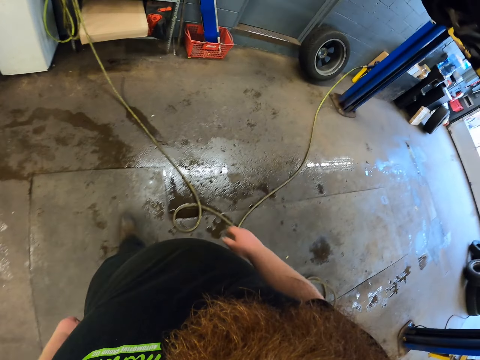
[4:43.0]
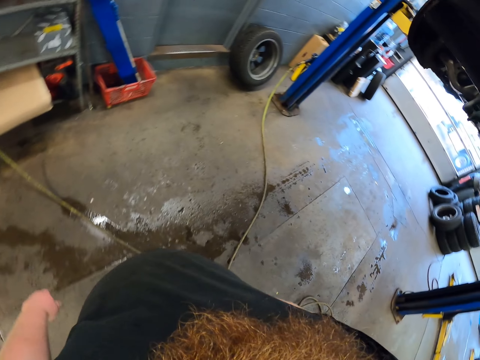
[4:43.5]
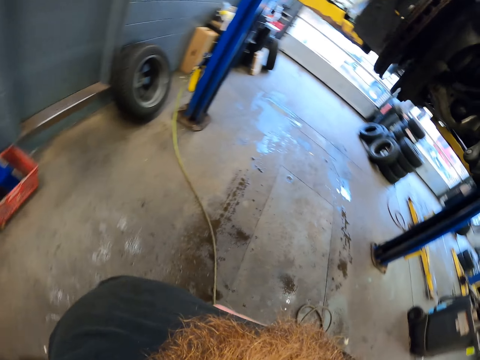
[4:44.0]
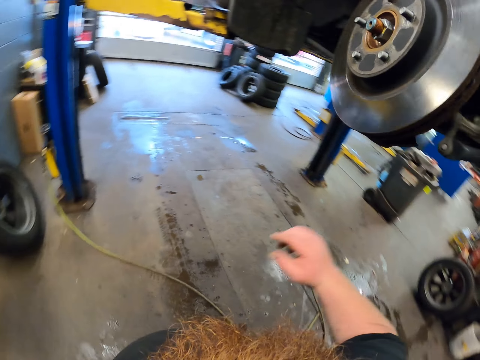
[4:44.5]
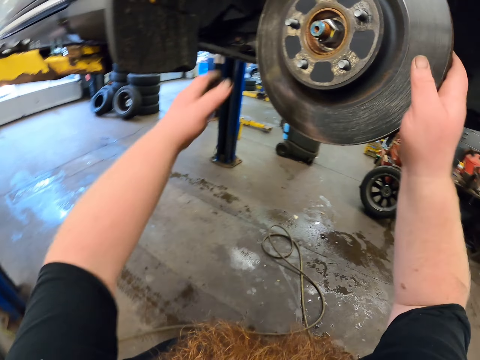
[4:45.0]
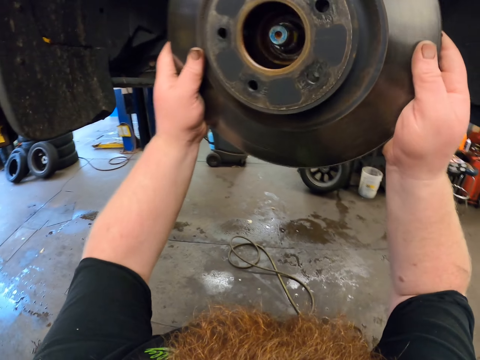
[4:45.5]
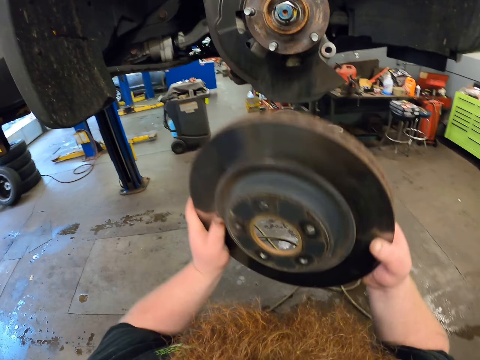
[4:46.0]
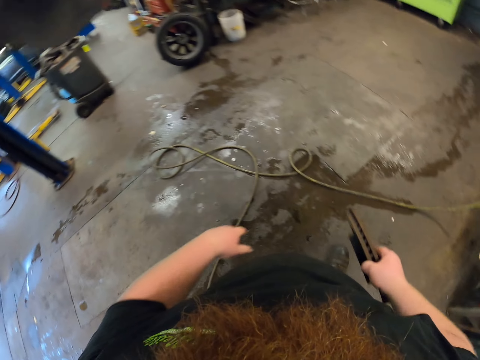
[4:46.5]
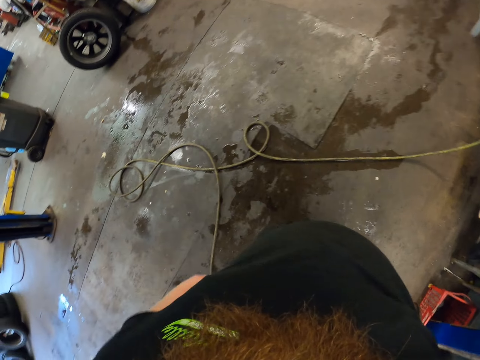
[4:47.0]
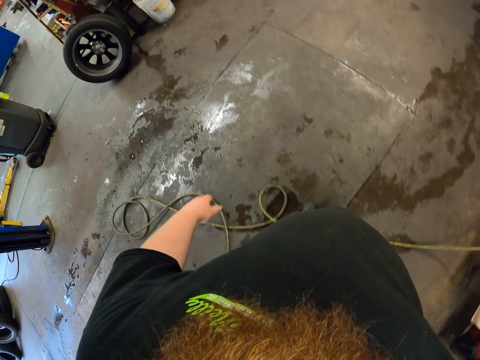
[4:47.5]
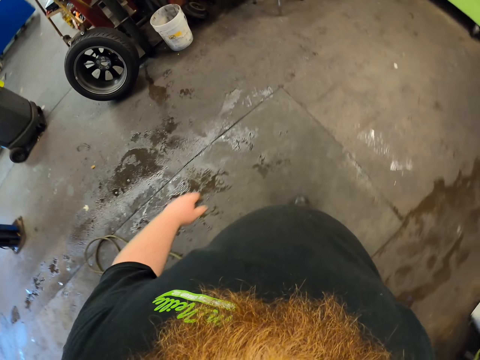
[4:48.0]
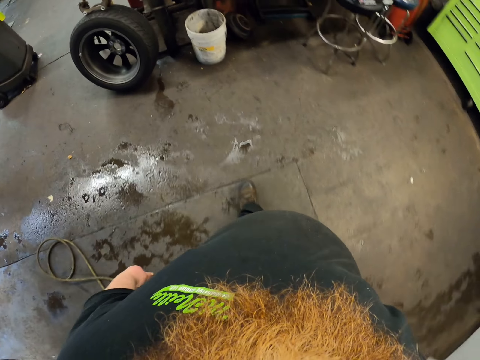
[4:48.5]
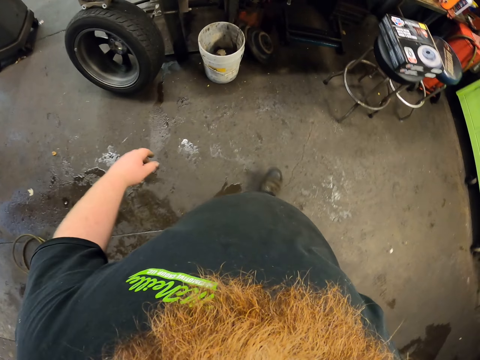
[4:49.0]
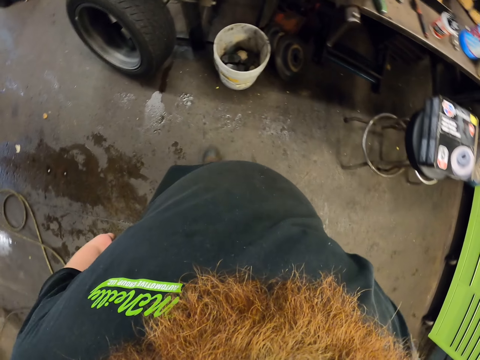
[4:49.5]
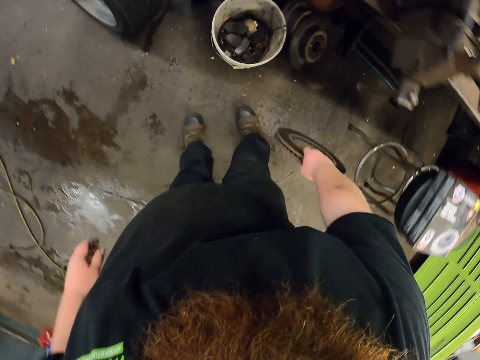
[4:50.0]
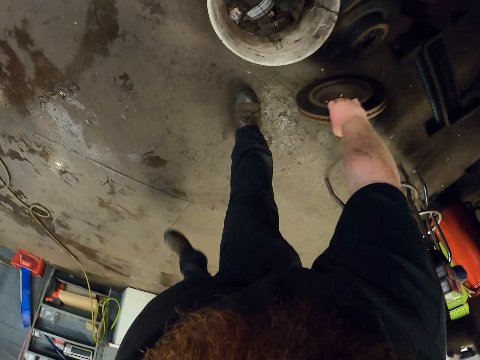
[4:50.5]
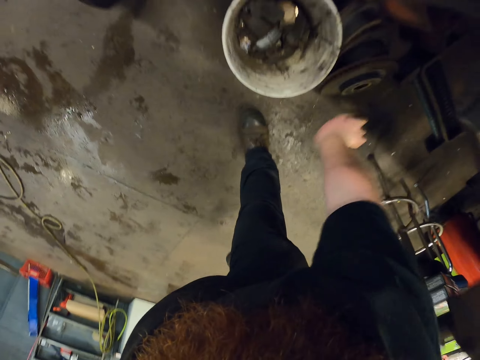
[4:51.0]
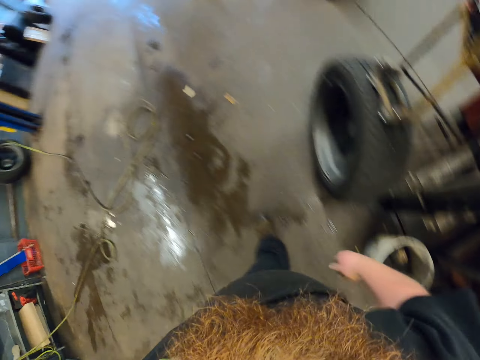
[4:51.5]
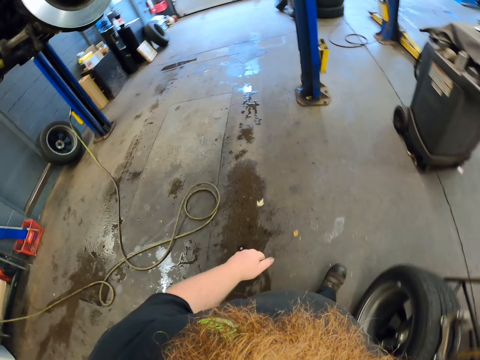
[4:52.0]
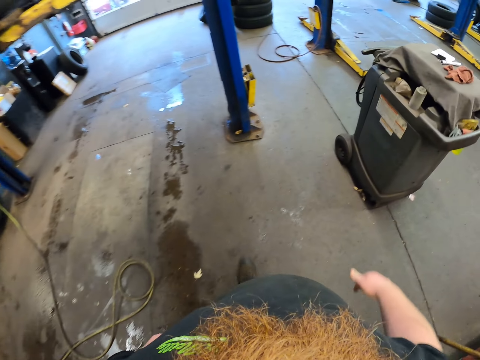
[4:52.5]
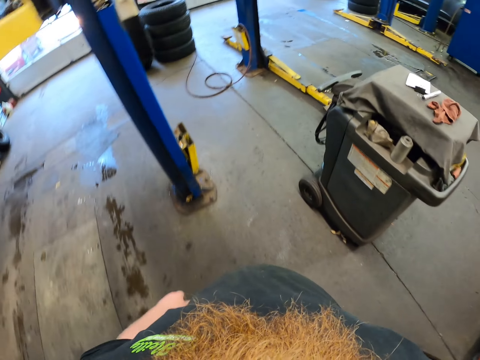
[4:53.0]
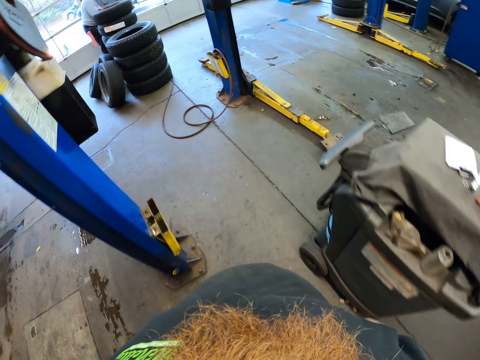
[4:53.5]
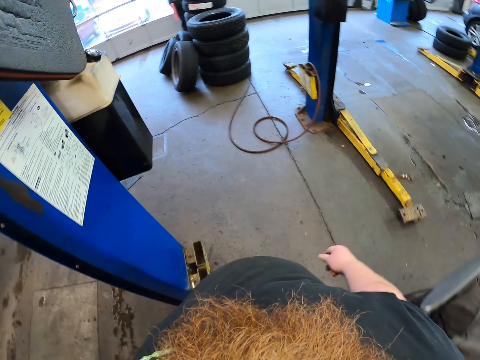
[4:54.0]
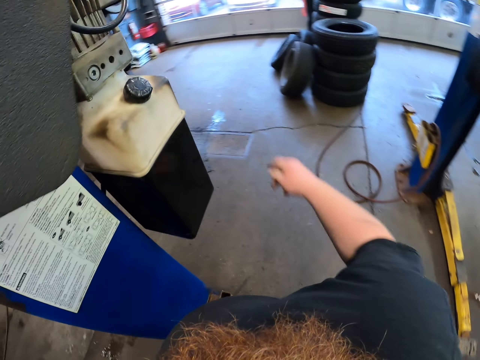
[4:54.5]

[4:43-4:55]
The camera wearer grabs a brake disc or rim. They remove the wheel disc on the wheel hub. They walk in the garage holding the rim. They place the rim on the floor. They walk in the workshop.

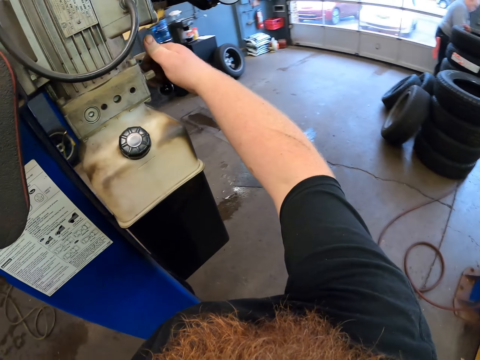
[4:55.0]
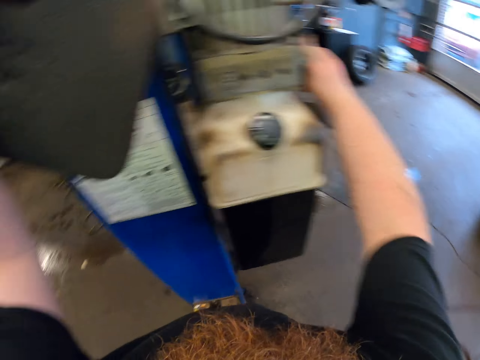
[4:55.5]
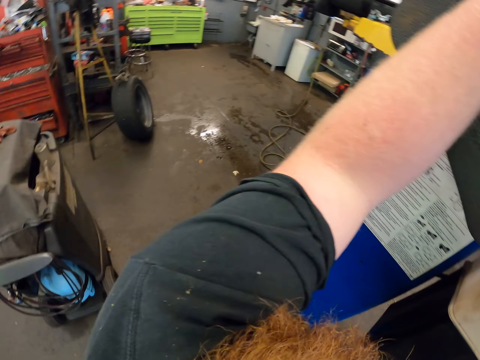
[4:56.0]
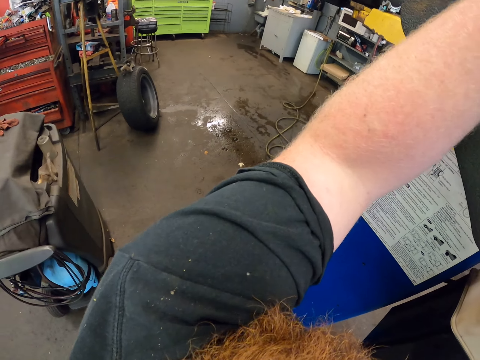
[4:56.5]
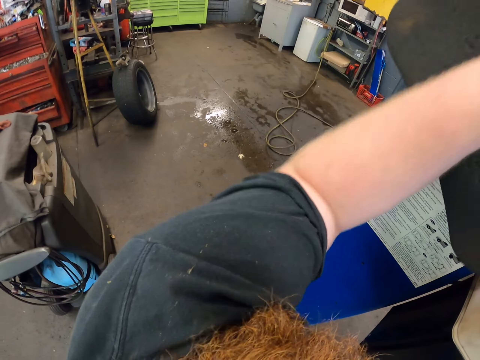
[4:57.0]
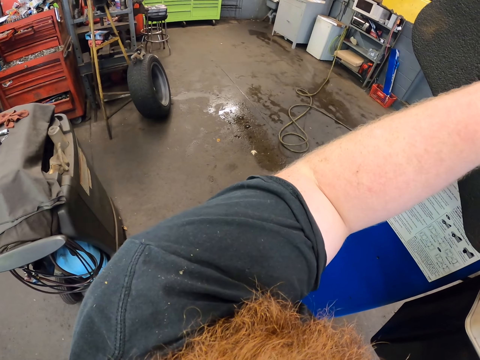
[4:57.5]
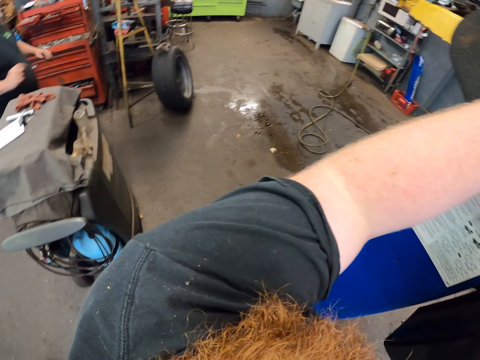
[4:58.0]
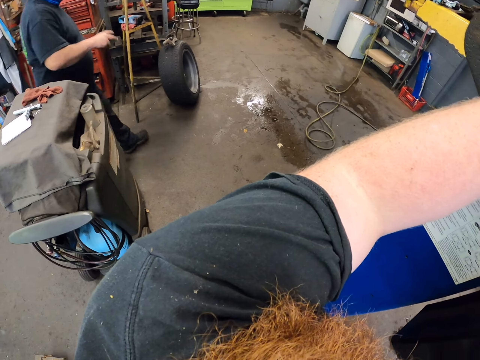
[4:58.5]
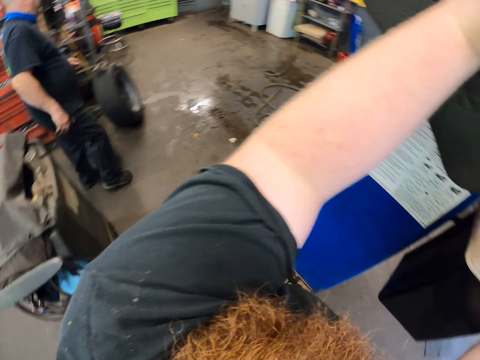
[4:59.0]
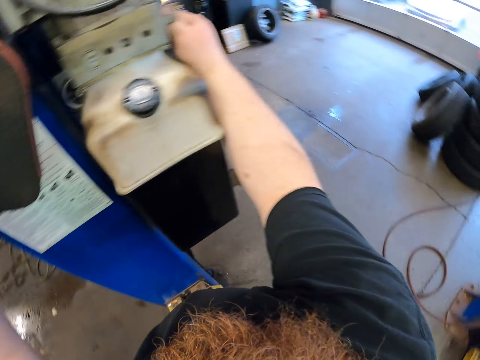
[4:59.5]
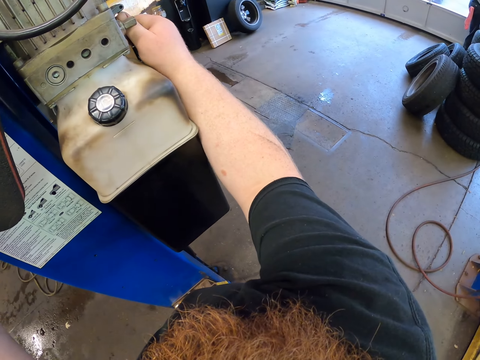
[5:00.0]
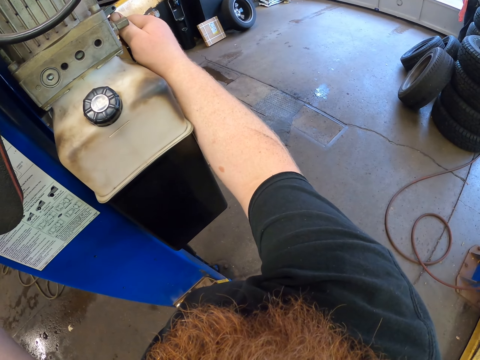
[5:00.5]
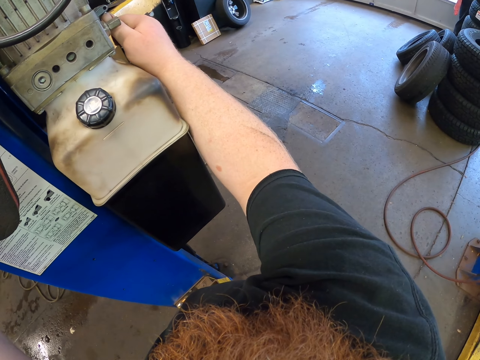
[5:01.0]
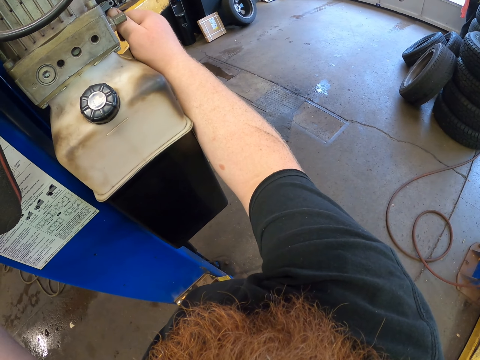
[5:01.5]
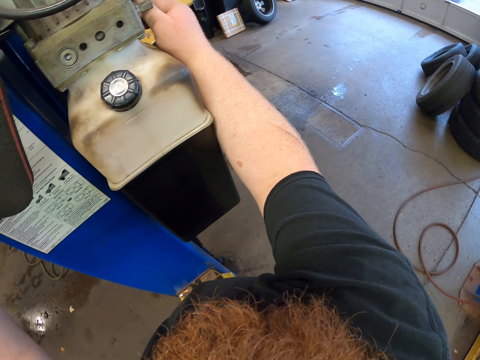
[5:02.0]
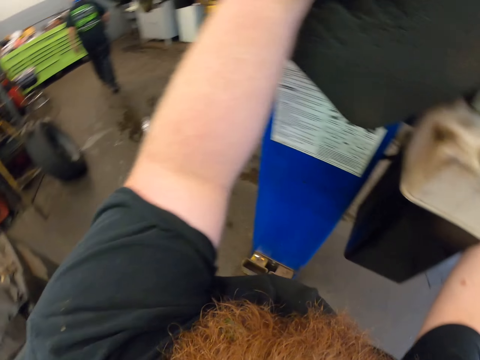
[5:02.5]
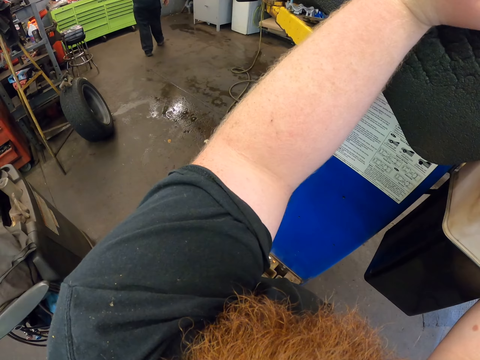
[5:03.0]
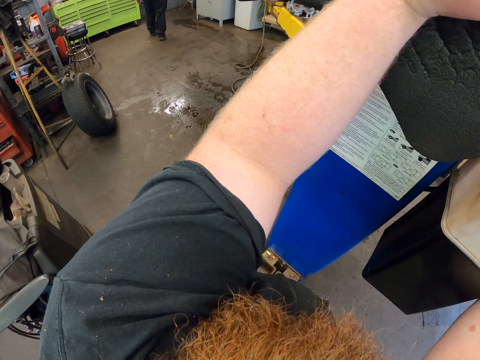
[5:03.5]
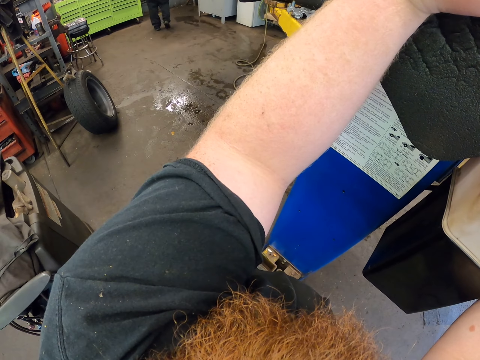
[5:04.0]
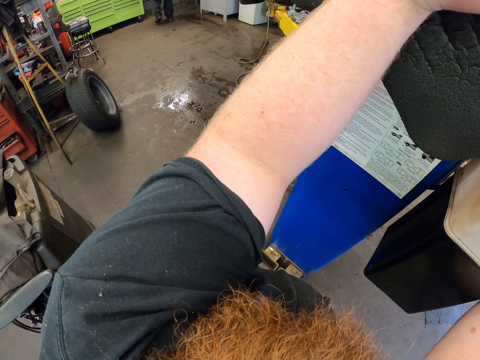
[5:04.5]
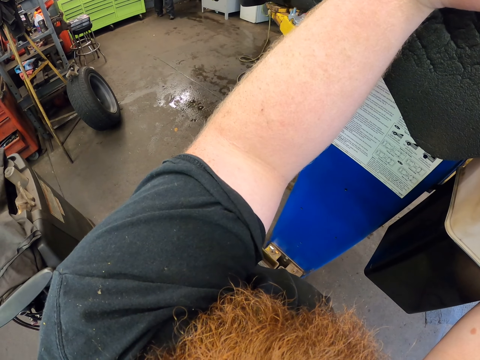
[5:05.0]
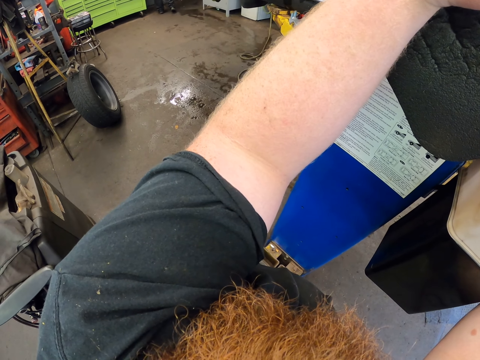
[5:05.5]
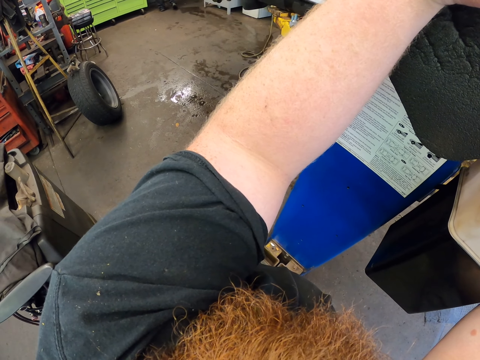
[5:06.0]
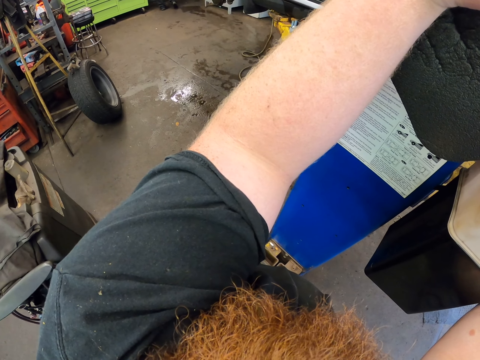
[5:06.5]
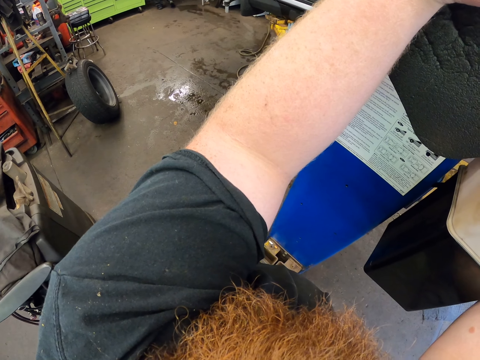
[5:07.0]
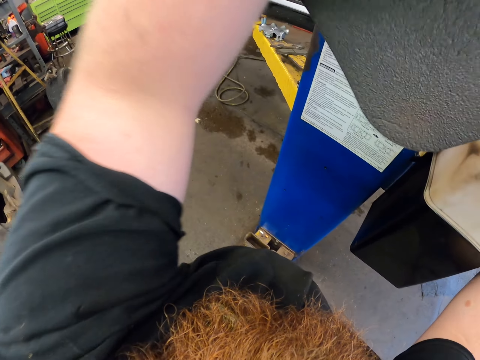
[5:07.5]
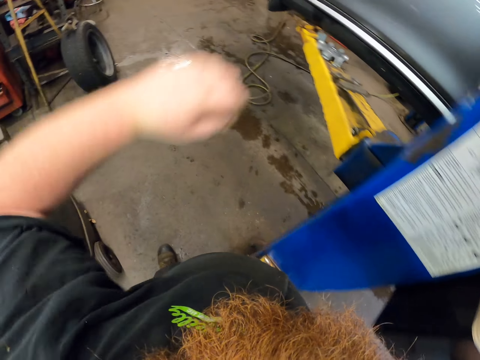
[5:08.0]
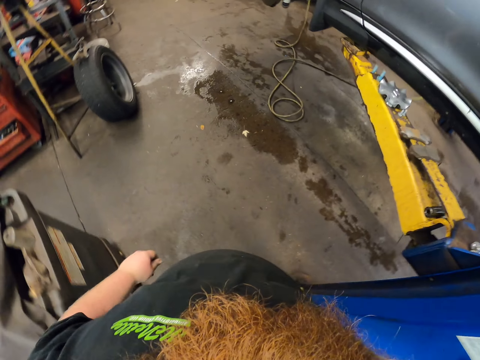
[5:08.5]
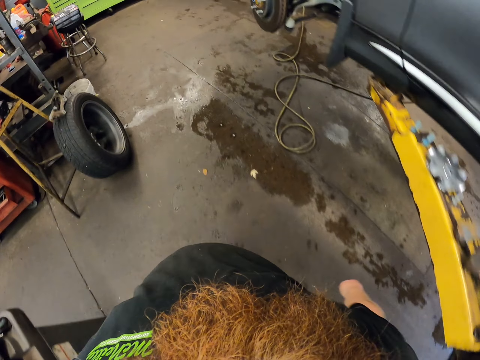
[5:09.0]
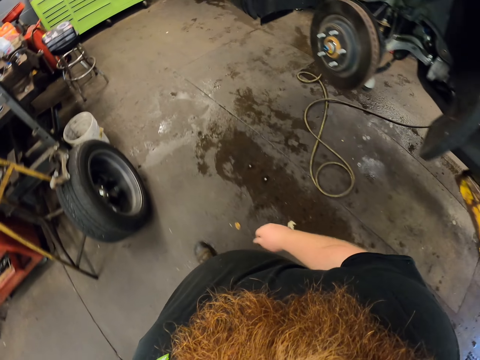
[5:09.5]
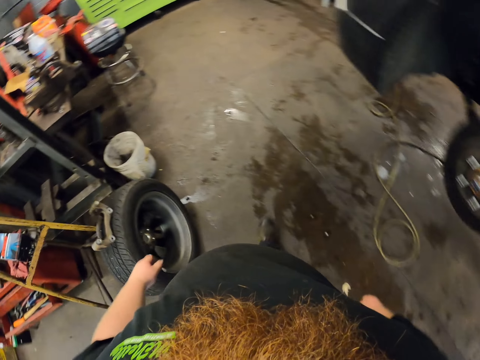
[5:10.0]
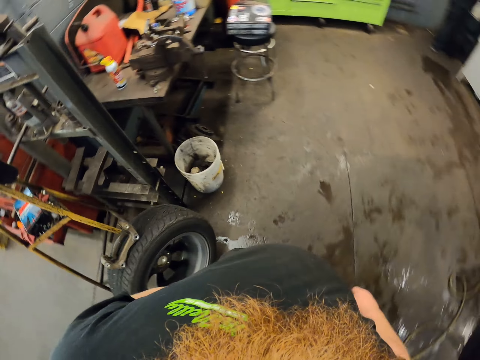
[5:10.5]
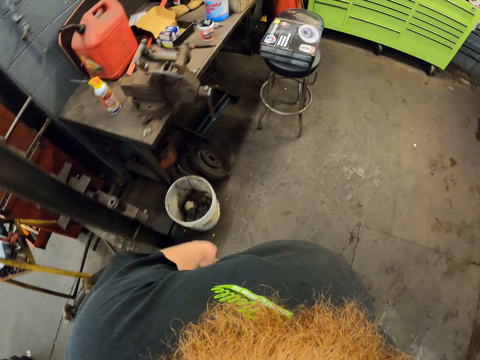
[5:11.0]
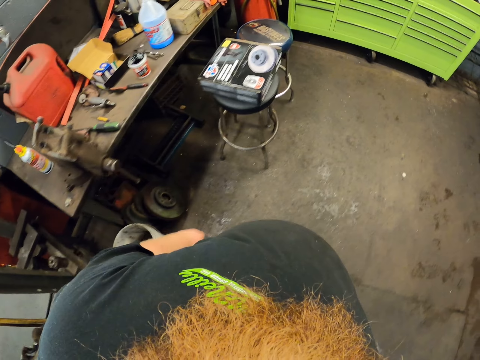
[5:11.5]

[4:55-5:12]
The camera wearer lifts his hands. He presses the automotive lift. A man walks in the workshop. The camera wearer holds something. He presses the automotive lift. He lowers the car. He walks in the workshop.
